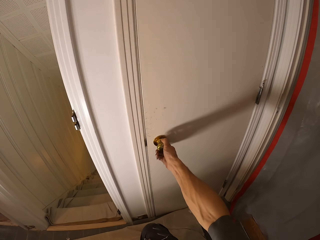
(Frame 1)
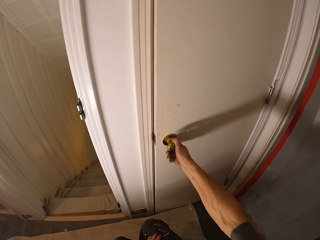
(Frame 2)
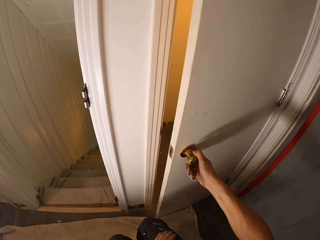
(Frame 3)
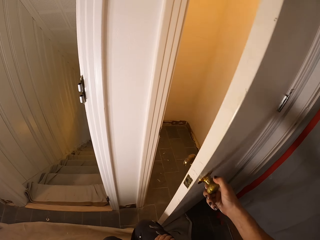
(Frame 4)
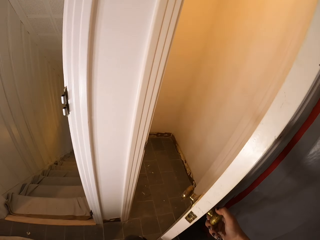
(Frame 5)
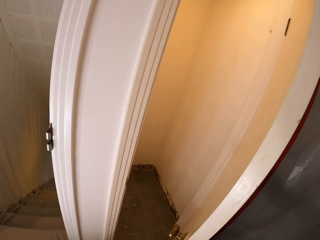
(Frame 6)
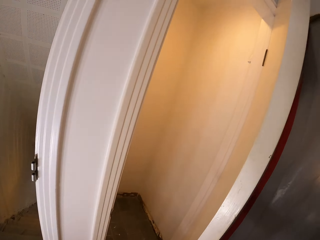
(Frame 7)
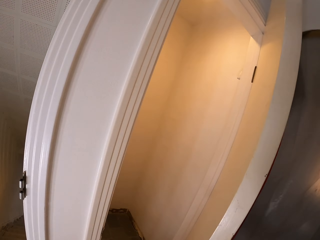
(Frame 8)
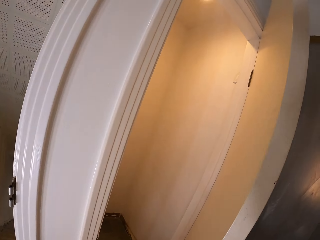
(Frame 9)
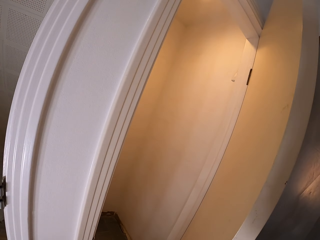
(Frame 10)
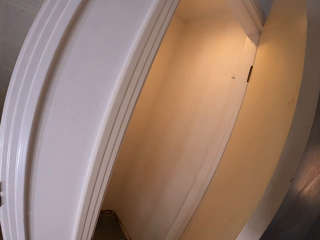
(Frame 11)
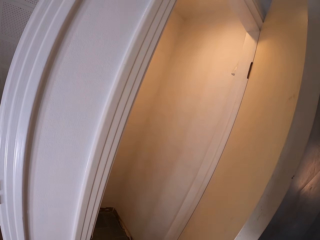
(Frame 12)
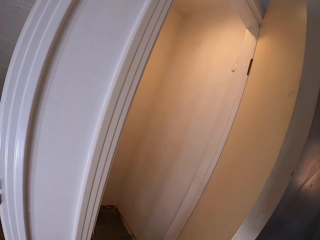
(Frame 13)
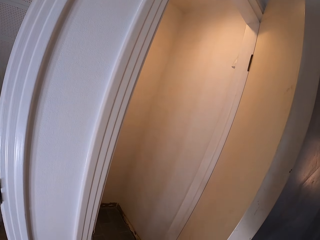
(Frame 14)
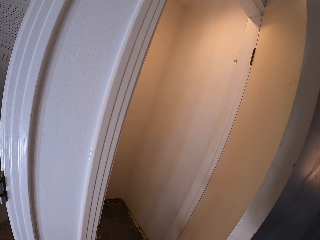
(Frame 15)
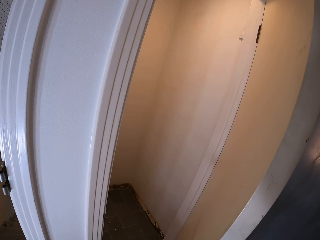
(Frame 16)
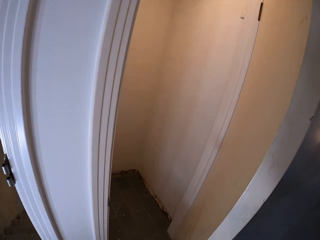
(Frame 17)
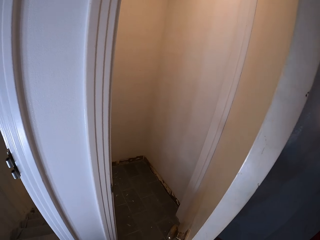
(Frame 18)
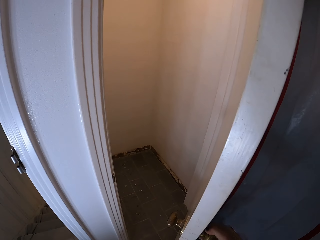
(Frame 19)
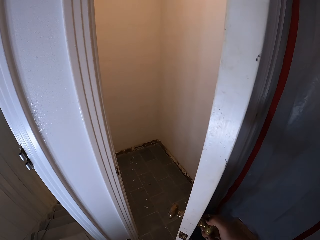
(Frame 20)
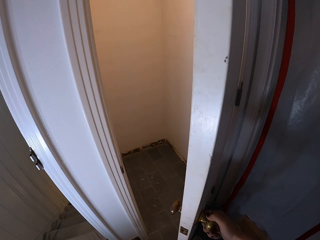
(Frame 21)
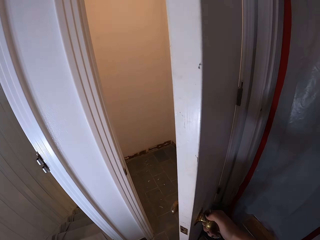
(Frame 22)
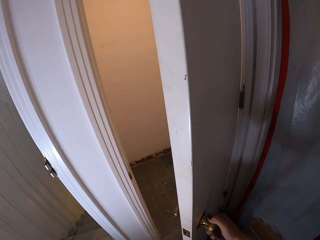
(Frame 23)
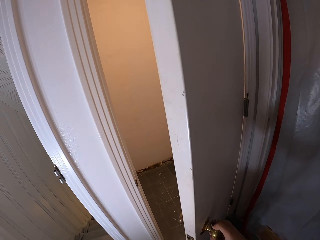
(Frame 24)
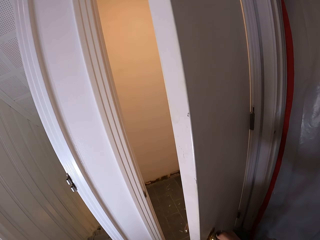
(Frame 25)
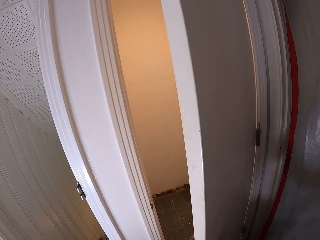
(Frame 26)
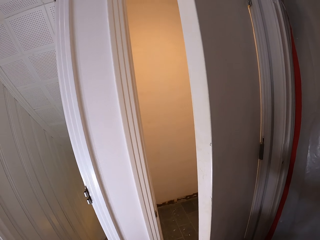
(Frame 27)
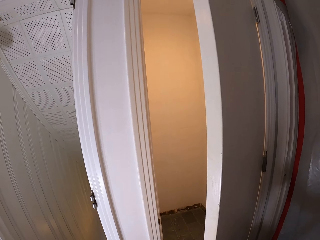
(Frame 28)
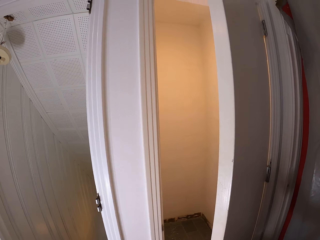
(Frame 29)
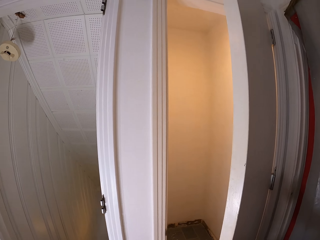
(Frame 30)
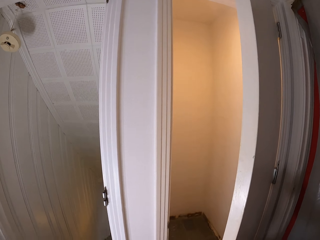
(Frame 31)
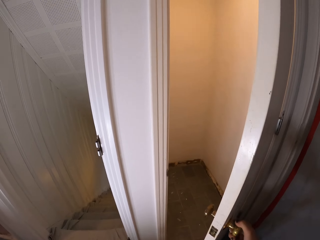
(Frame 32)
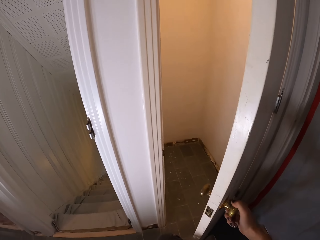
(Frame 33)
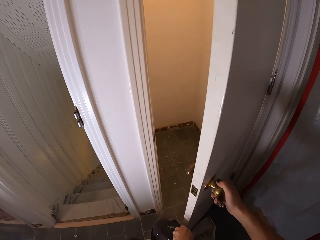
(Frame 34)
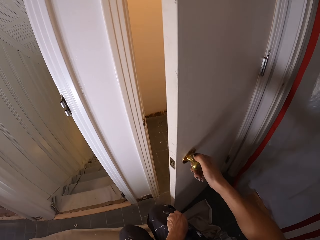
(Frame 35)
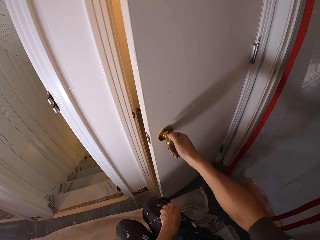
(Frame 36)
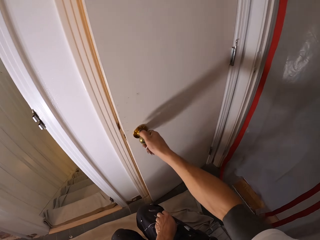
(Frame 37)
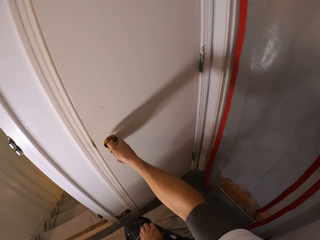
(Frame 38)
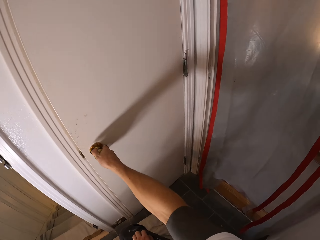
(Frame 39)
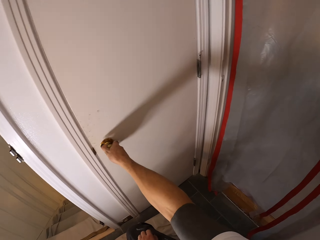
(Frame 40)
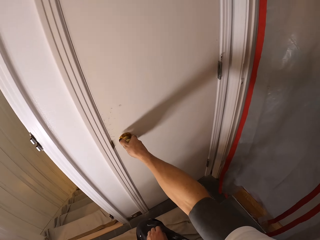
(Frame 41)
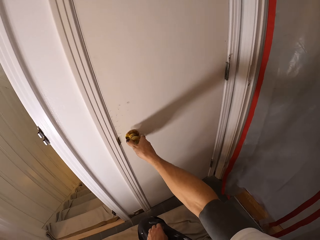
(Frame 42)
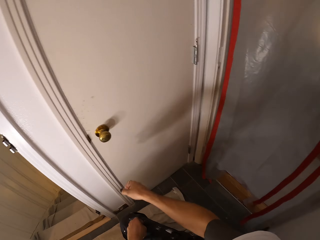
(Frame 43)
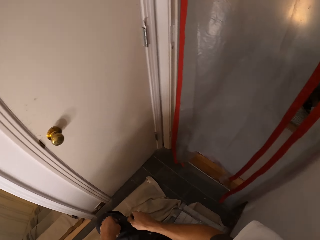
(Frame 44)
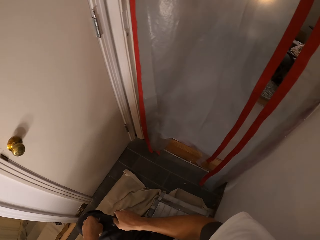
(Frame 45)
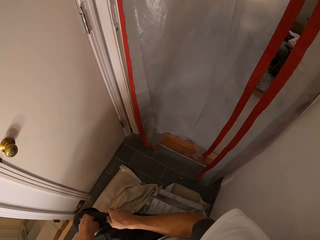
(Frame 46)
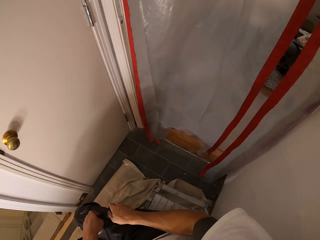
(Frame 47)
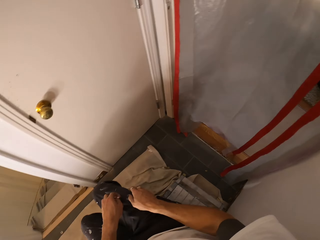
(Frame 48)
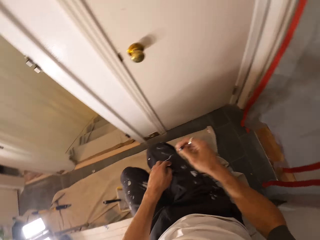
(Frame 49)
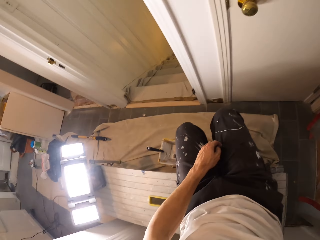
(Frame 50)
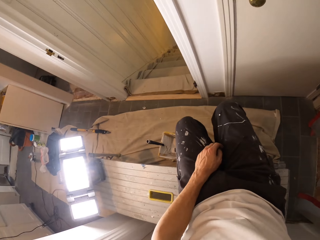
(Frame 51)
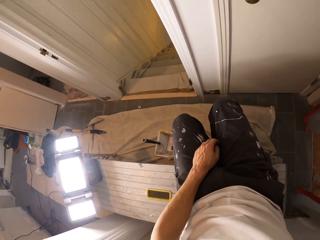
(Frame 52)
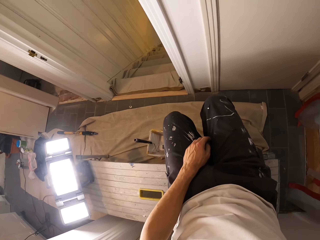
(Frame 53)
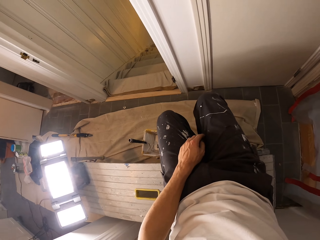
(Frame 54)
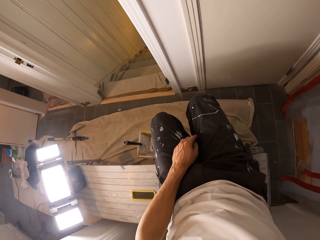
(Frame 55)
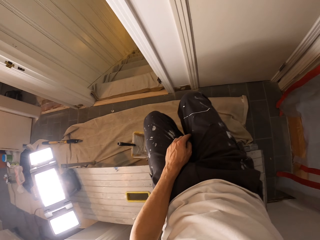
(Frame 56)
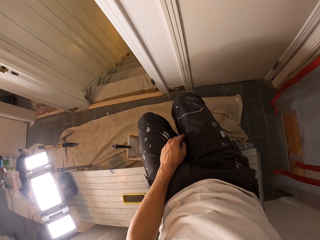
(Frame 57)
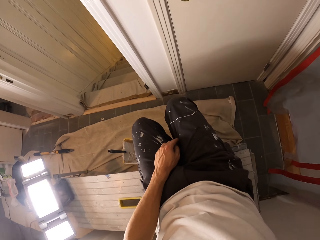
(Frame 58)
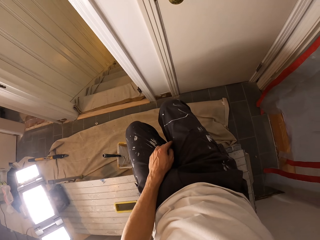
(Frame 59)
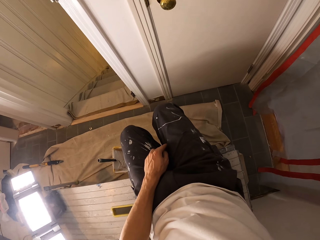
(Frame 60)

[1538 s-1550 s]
The camera wearer opens a door. They close the door. They put a hand on the leg. They raise the hand.

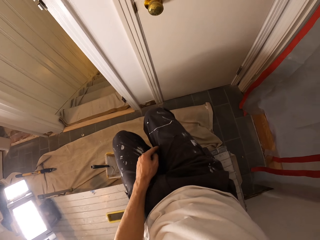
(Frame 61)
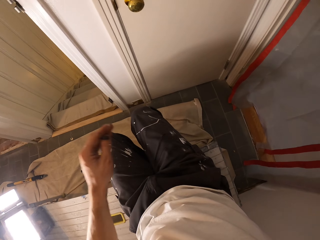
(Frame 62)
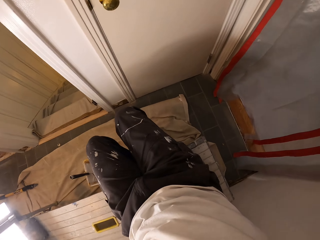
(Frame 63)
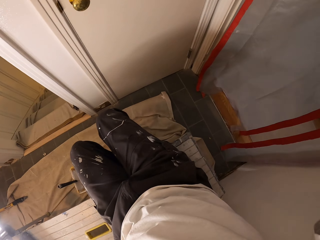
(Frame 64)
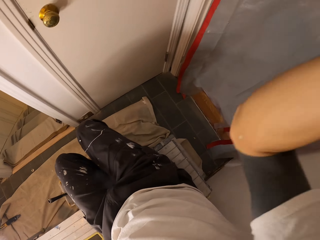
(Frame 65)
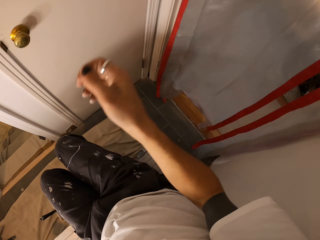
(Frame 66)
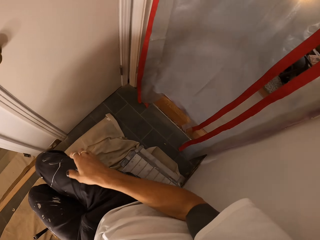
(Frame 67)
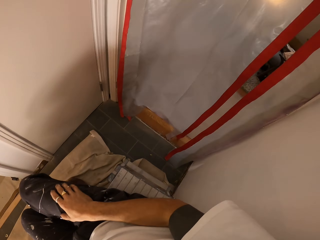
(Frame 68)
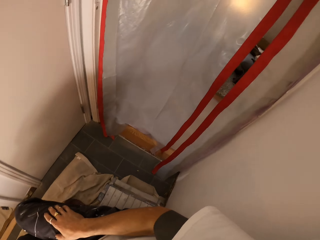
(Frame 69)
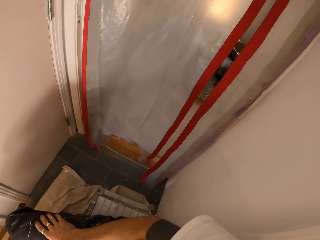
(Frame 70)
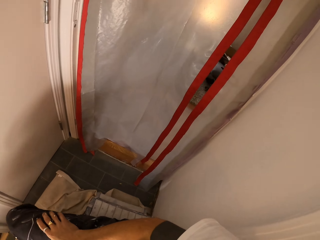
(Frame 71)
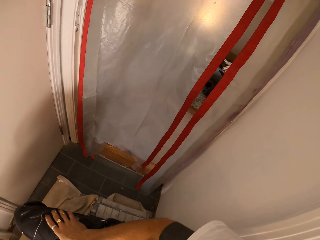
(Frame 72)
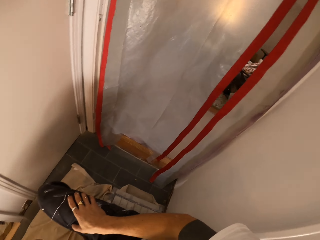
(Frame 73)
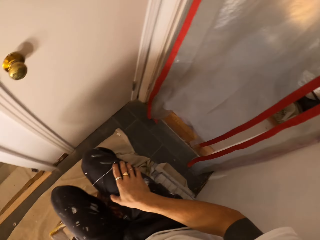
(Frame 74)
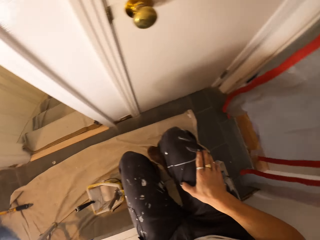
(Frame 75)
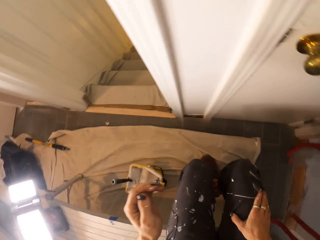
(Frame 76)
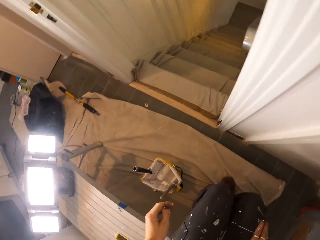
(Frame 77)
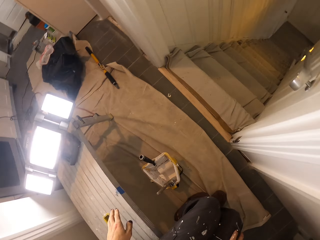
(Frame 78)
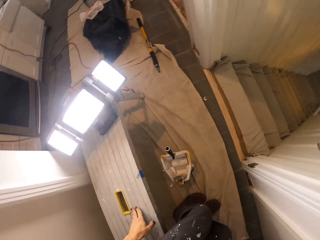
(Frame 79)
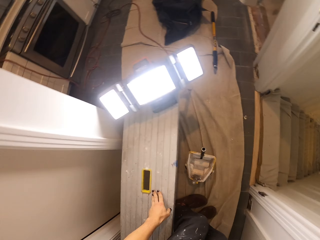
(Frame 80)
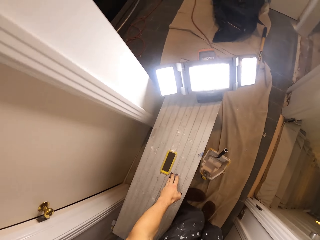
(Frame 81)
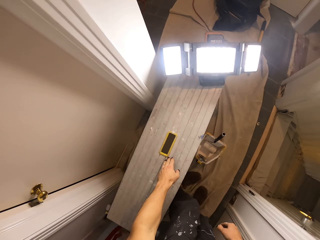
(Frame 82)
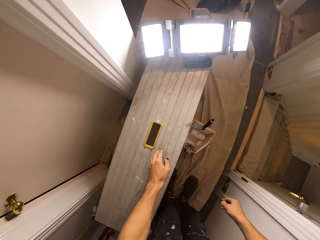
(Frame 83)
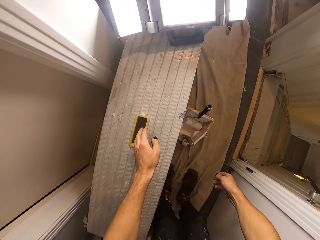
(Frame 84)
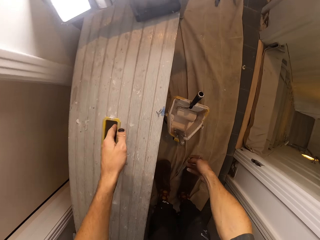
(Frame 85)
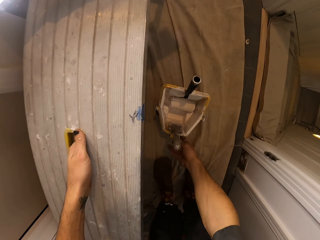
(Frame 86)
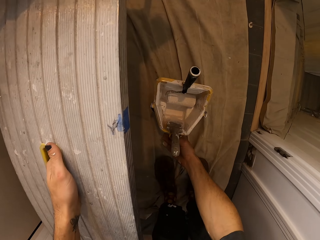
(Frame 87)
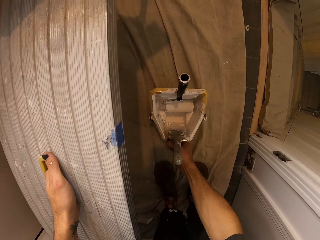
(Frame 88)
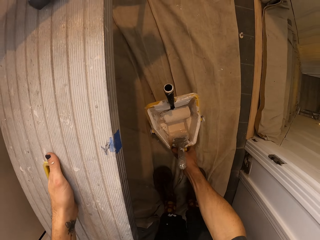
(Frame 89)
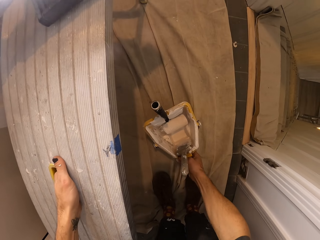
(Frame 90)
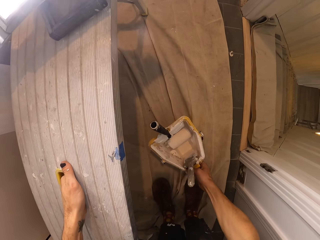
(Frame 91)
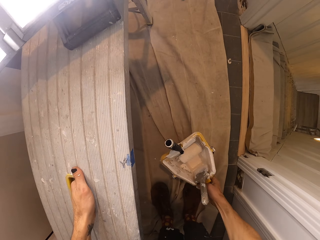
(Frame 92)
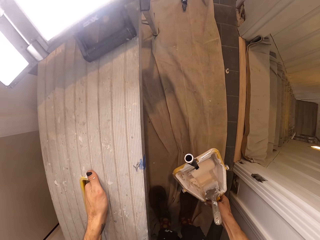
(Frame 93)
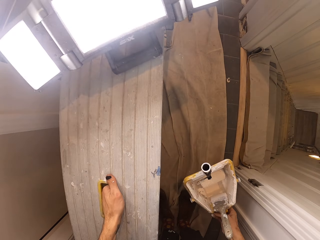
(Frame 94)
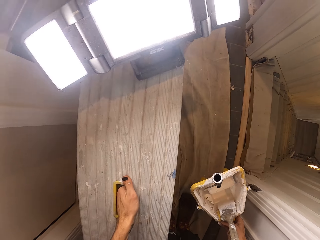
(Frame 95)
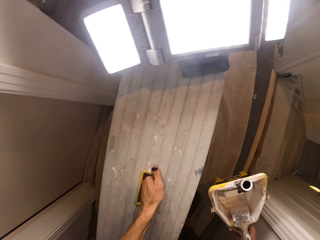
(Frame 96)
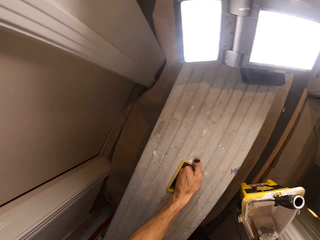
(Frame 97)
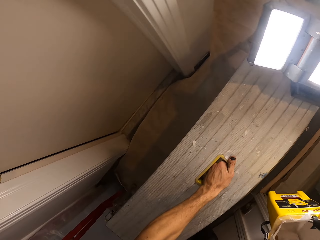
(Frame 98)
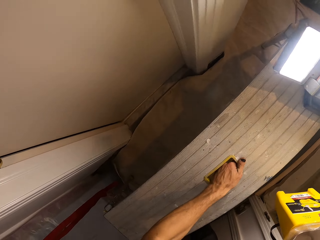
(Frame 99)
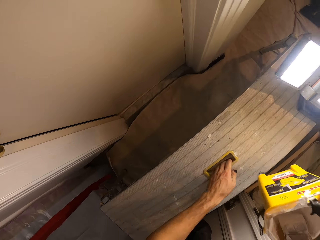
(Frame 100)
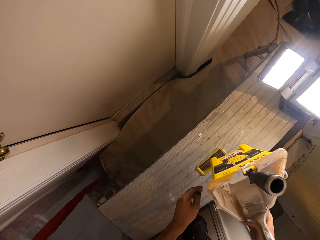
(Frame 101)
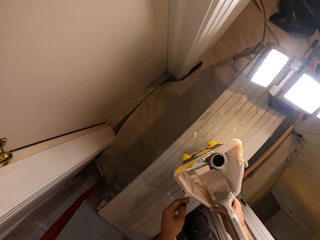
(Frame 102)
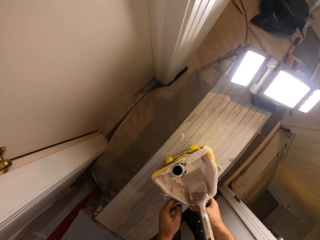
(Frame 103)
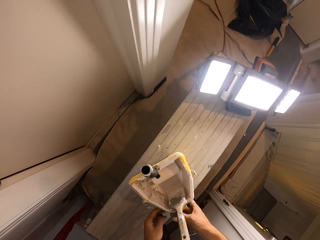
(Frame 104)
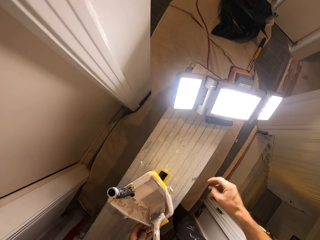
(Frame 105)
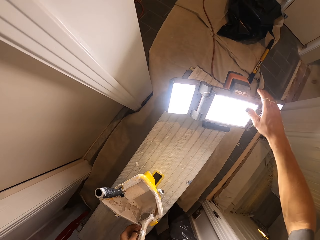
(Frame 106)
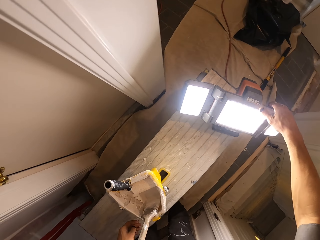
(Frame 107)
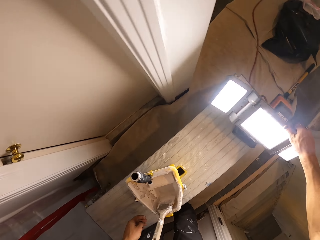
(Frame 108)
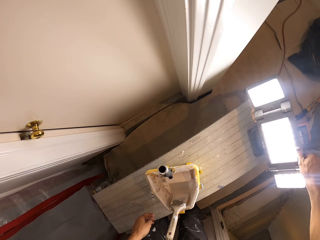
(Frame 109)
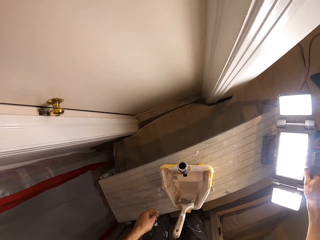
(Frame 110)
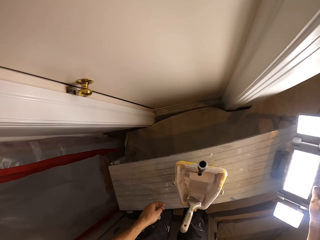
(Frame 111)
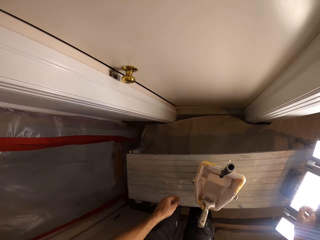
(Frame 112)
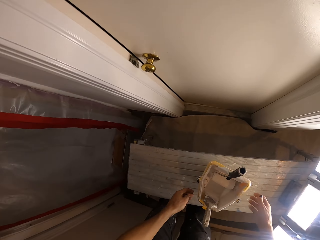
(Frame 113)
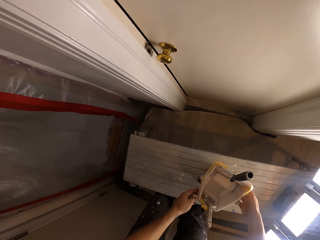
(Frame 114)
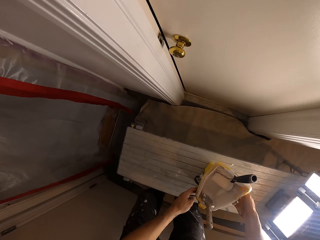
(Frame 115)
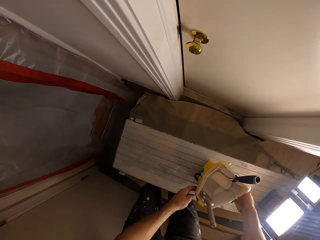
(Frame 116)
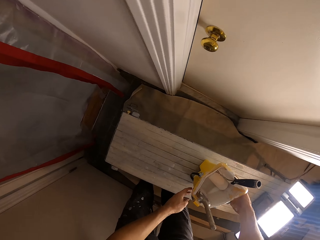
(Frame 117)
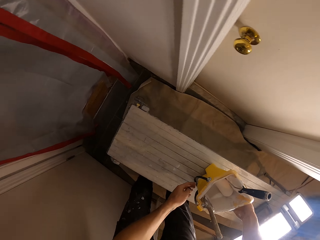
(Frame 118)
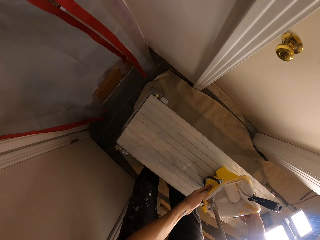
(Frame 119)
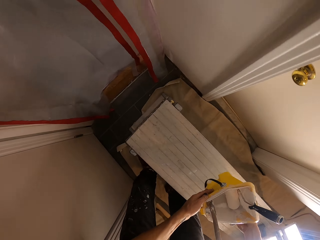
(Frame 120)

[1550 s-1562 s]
The camera wearer raises a hand. They put the hand on the leg. They hold the stool. They pick up a container or bucket. They pull the stool. They put the container on the bench. They turn the light direction. They pick up the bucket.
